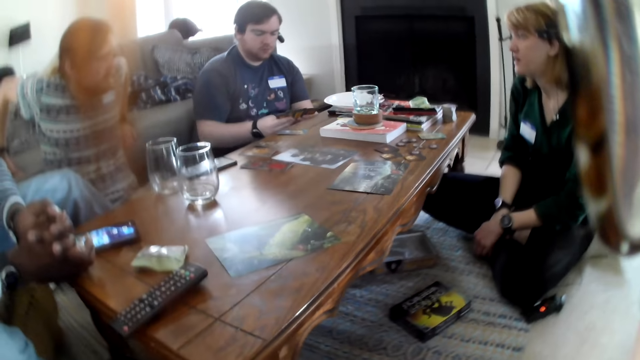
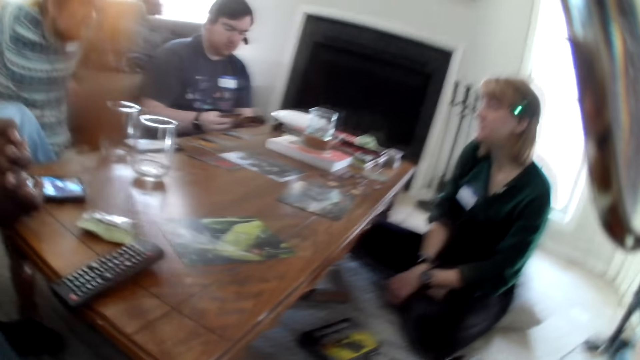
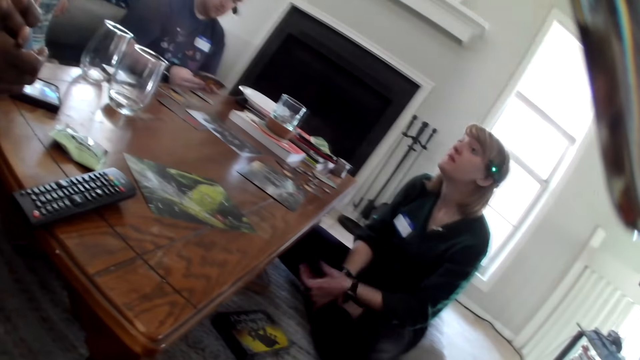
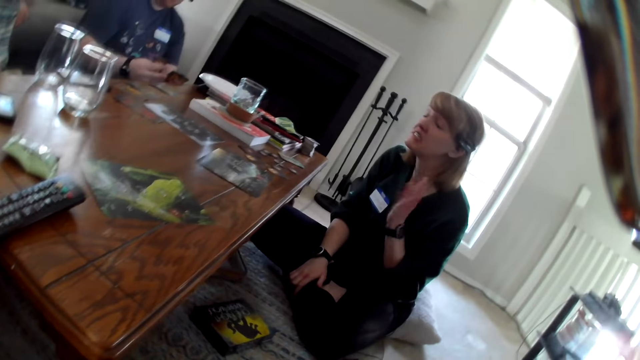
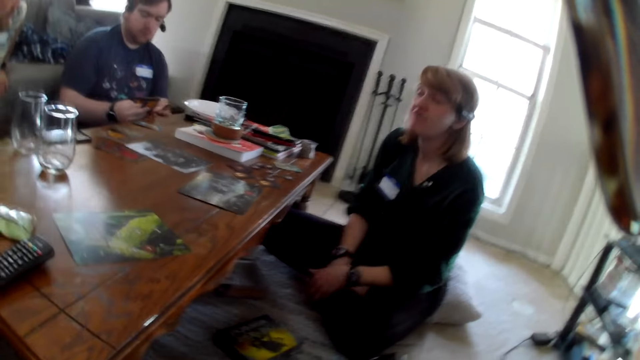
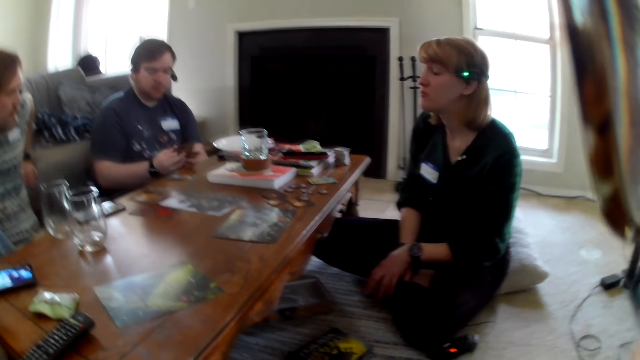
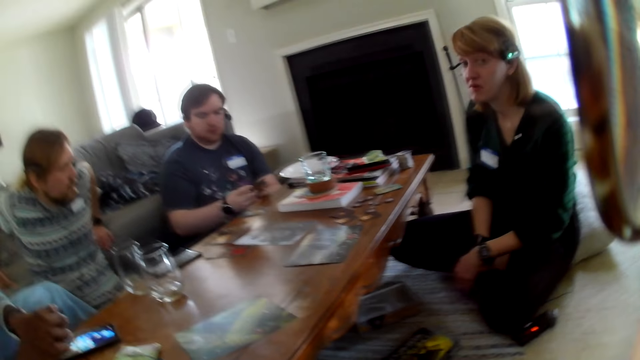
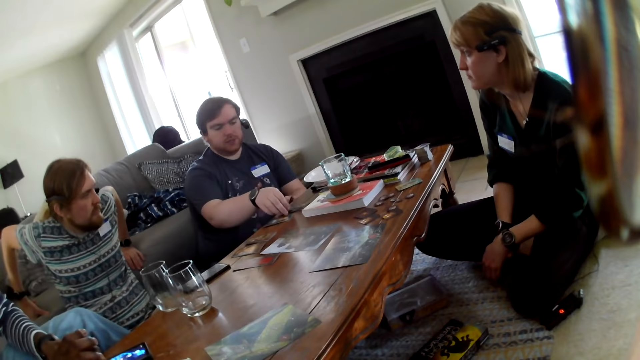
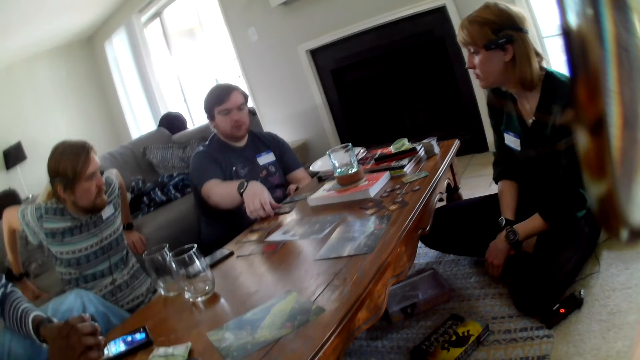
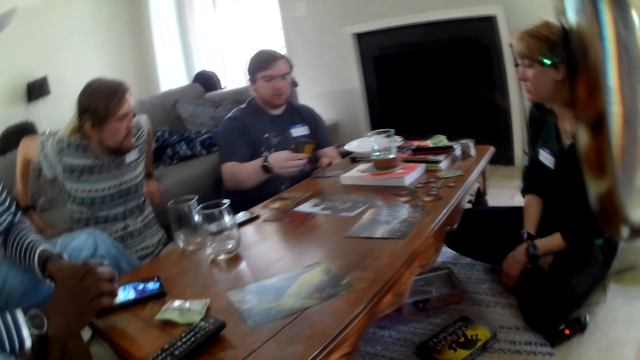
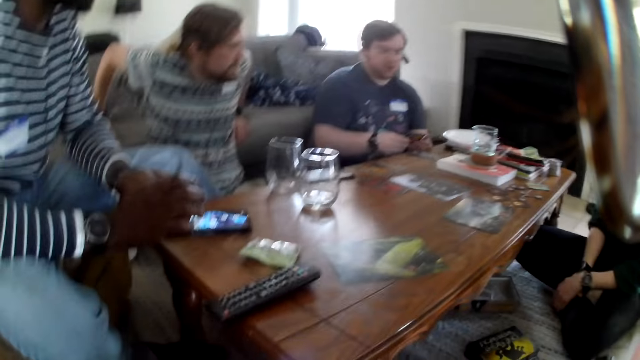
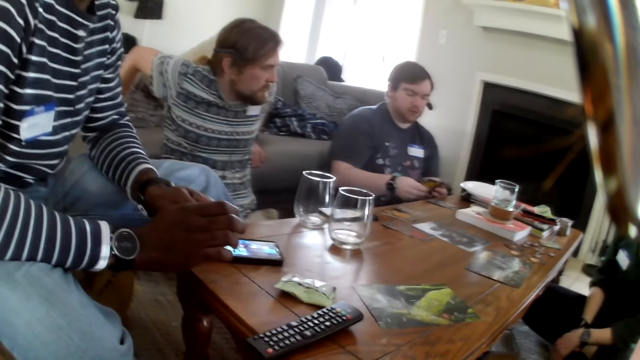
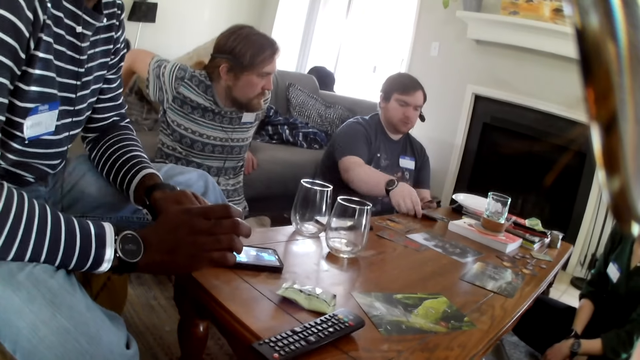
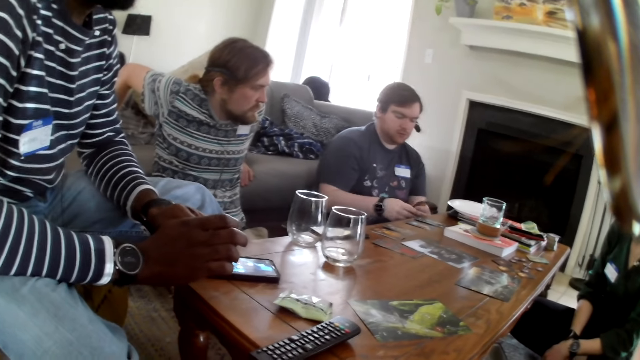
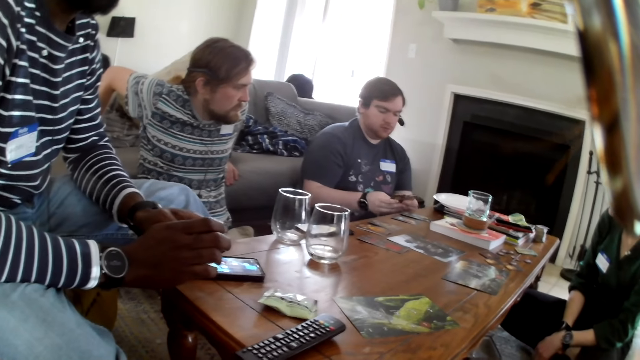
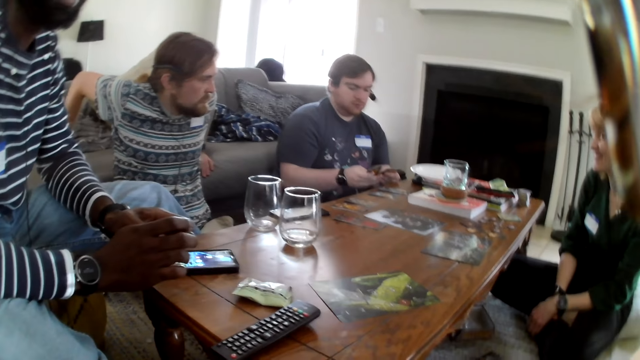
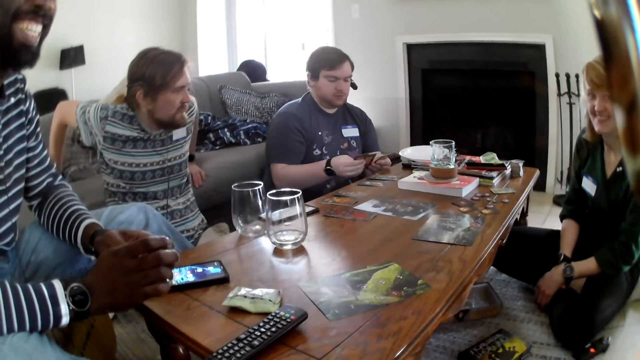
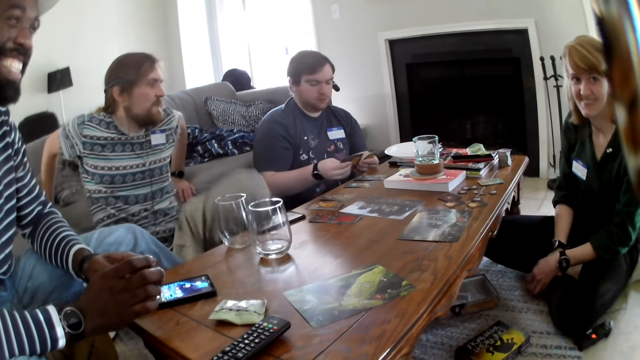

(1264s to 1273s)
The man drops a card on the table with his right hand. The man picks the card from the table with his right hand. The man shuffles the stack of cards in his hands. The man drops a card on the table with his right hand. The man shuffles the stack of cards in his hands.

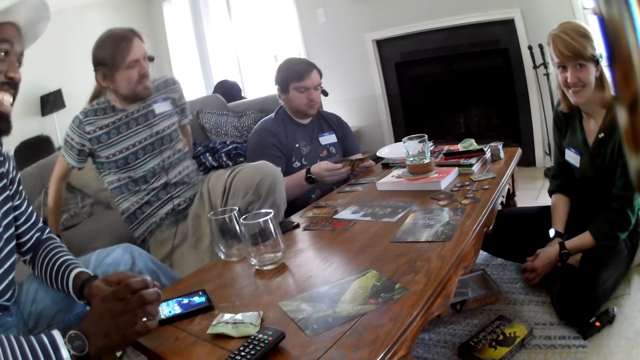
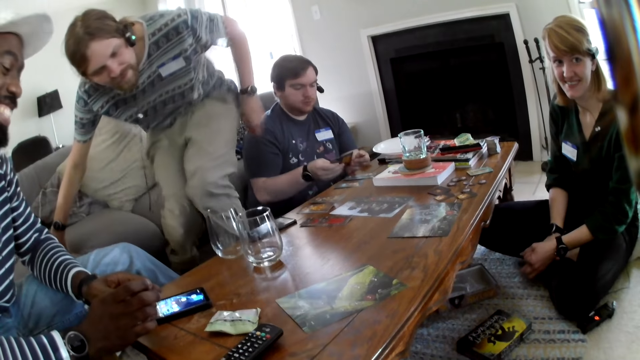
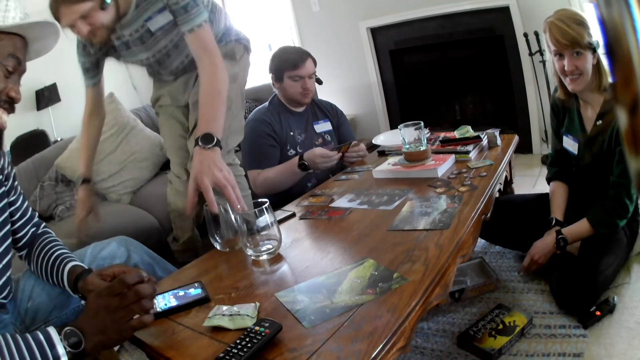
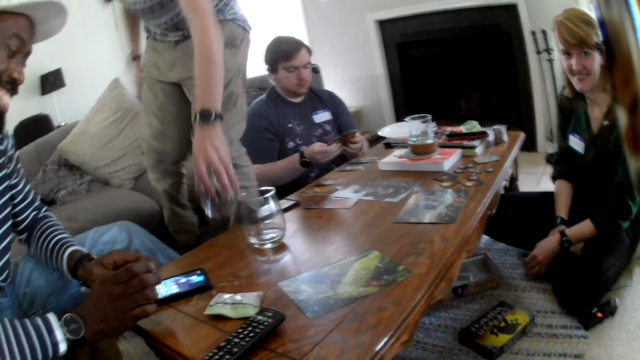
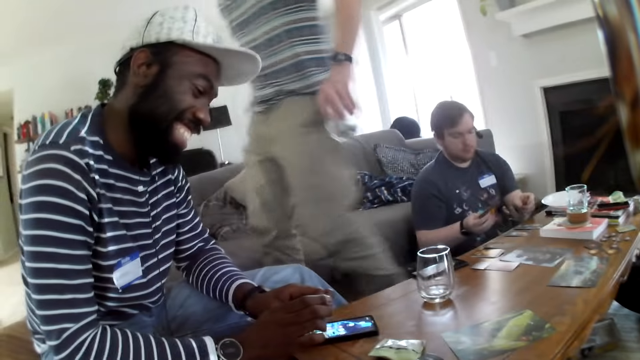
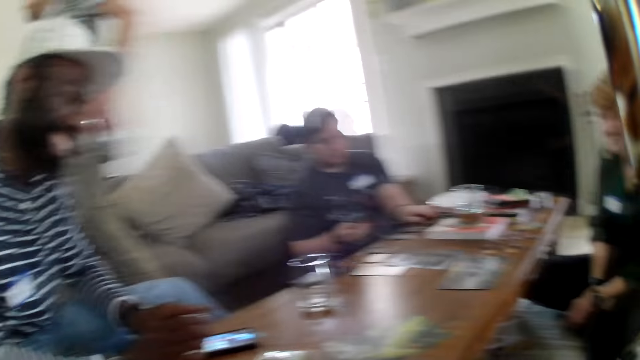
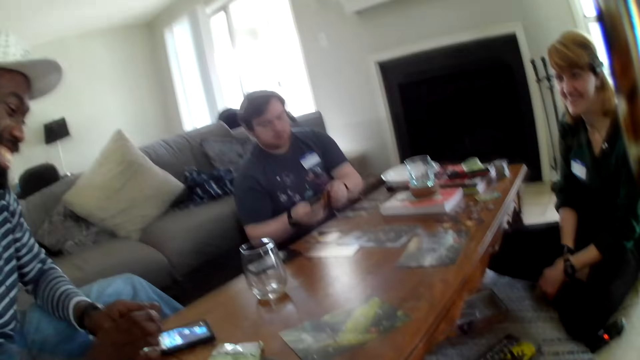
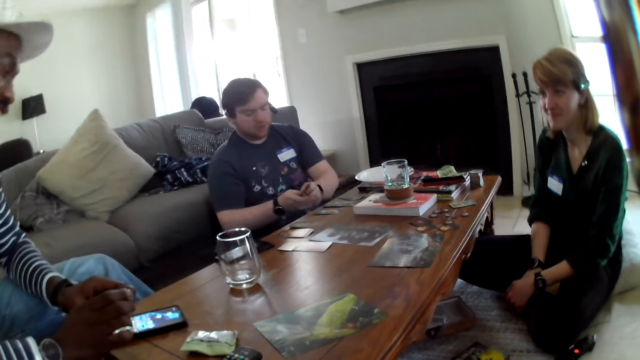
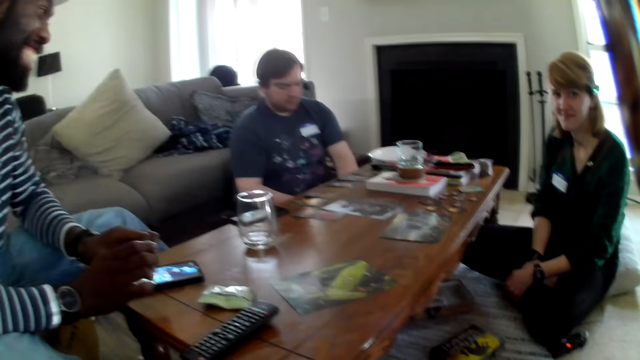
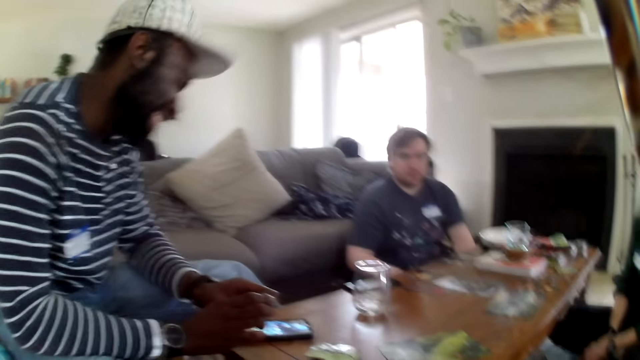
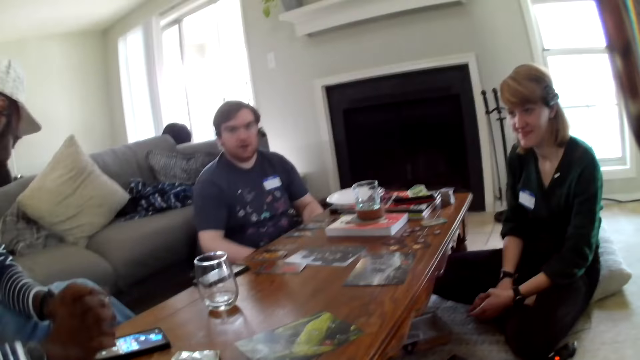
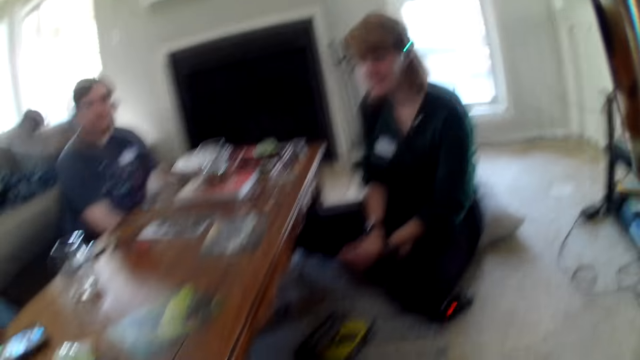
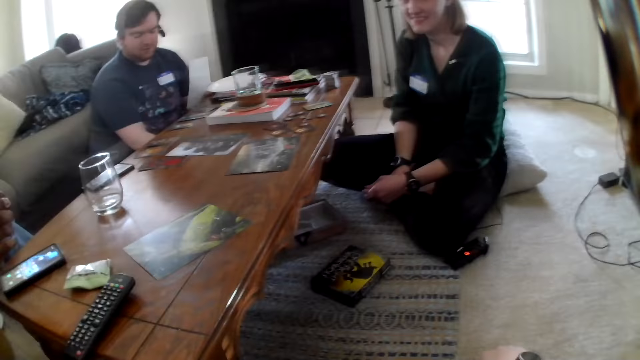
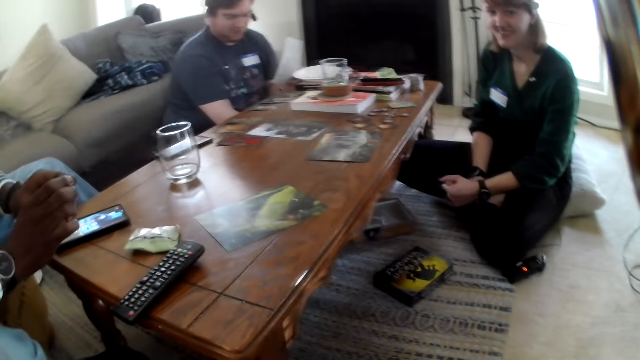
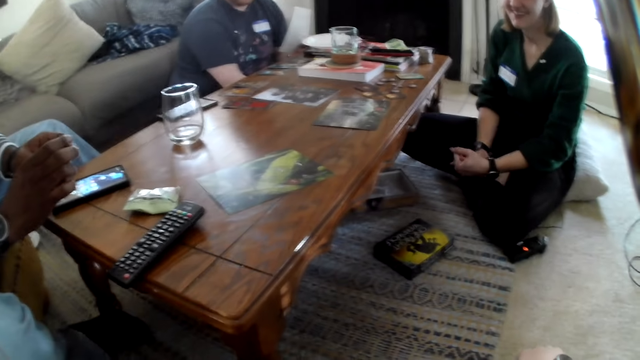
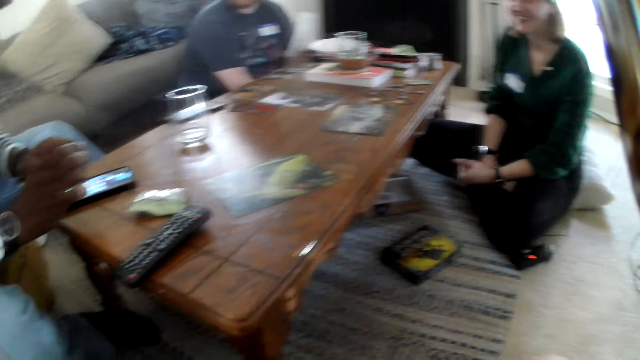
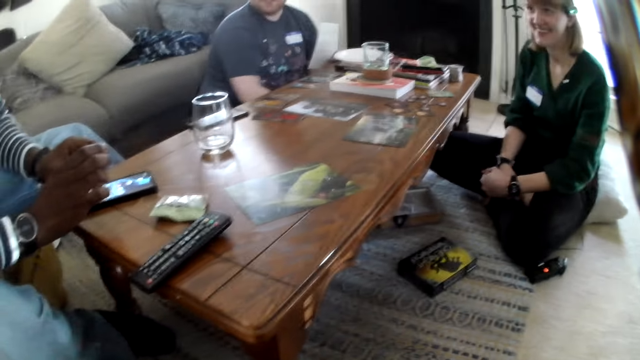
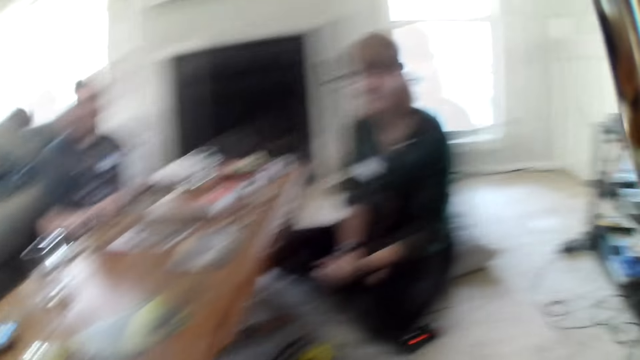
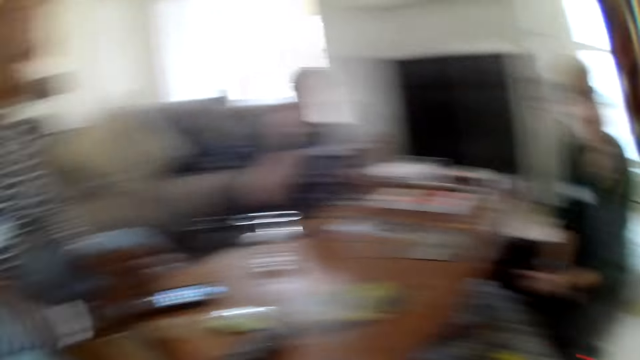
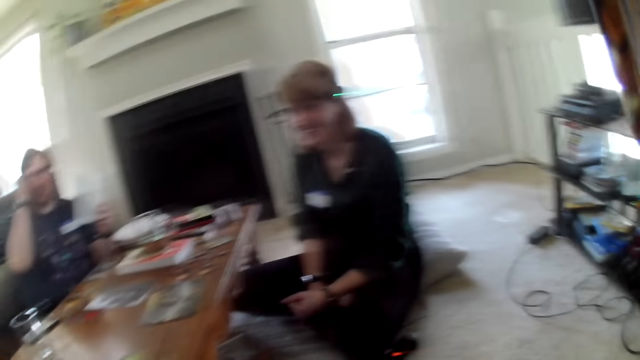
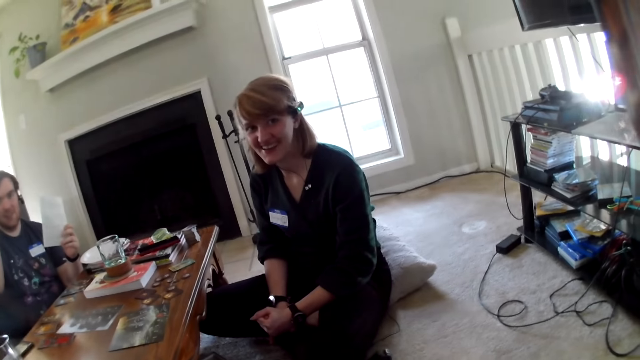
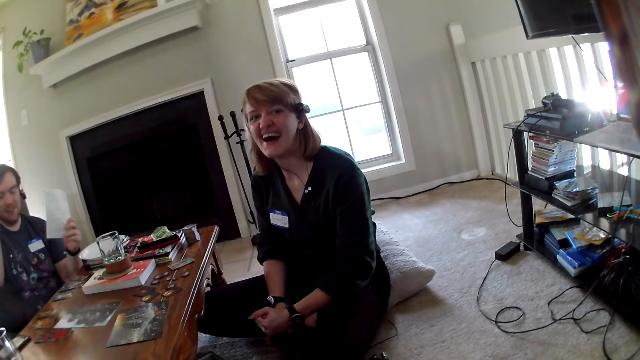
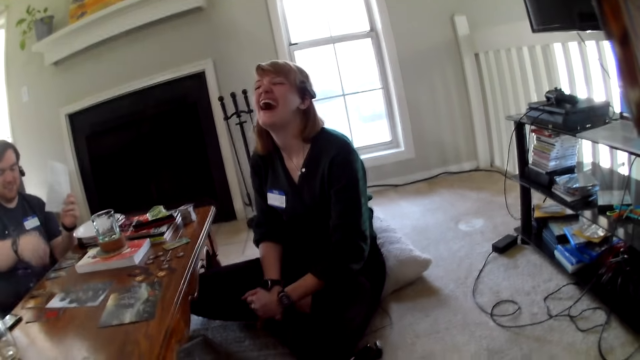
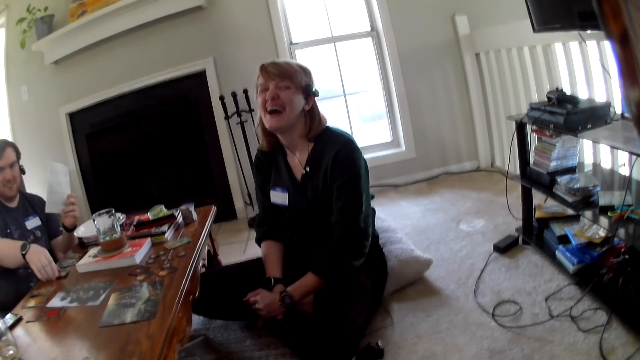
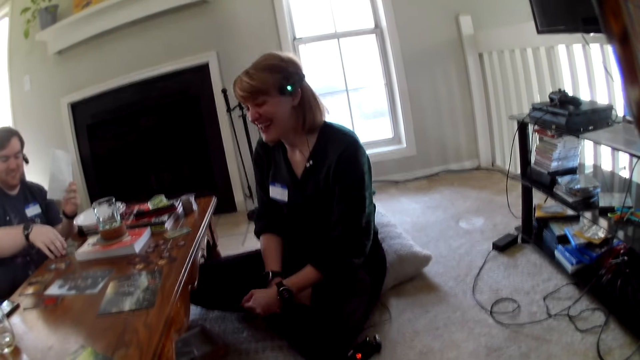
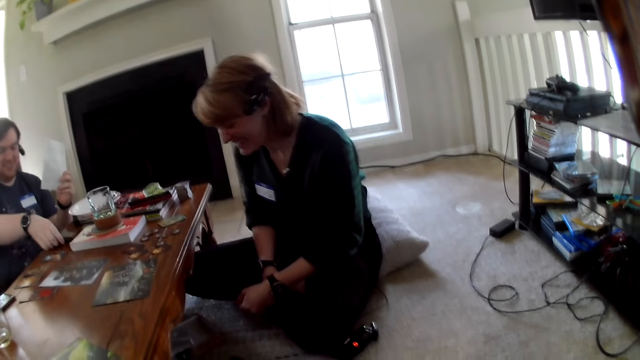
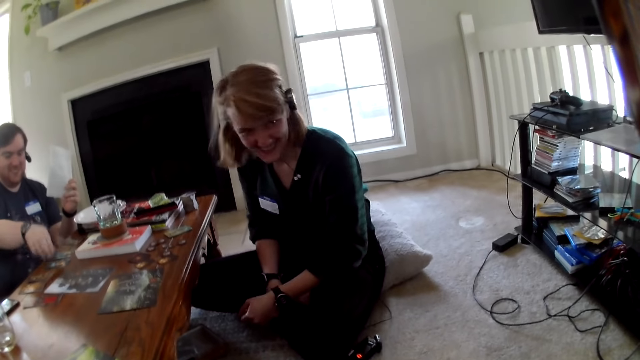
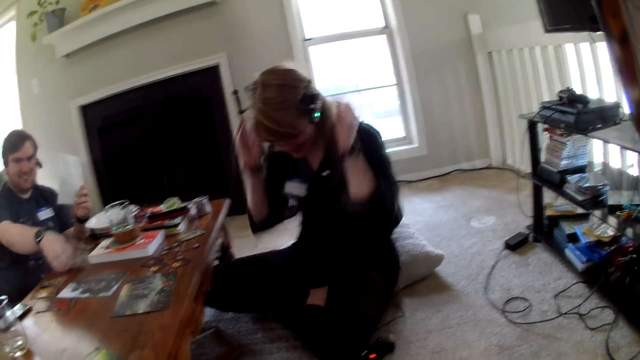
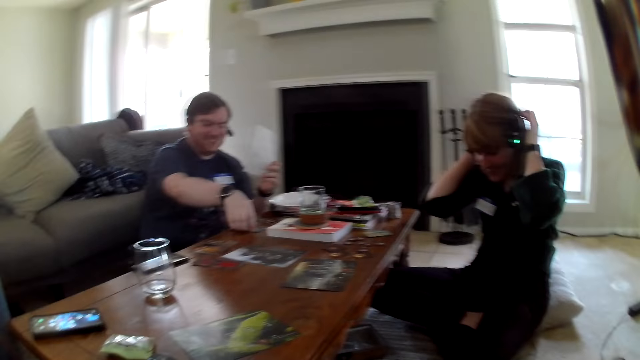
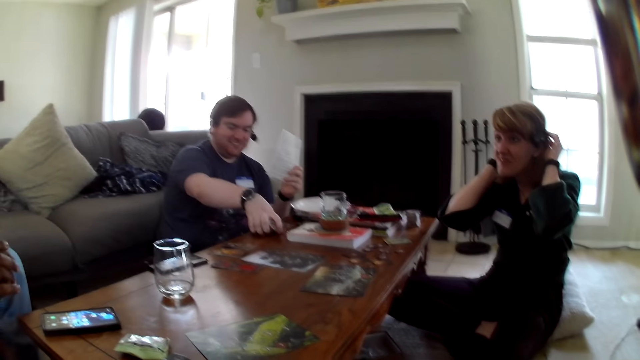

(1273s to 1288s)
A man picks the glass of water from the table with his left hand. Another man drops a card on the table with his left hand. The other man picks a pamphlet from the floor with his left hand. The other man adjusts a pair of glasses on his face with his right hand. The other man moves the card on the table with his right hand. The other man picks the card from the table with his right hand.
